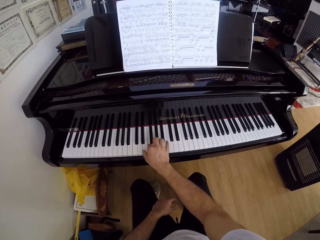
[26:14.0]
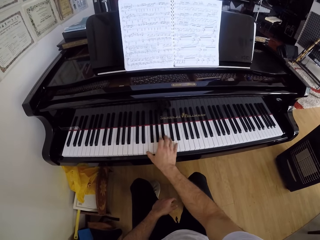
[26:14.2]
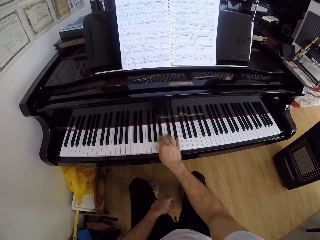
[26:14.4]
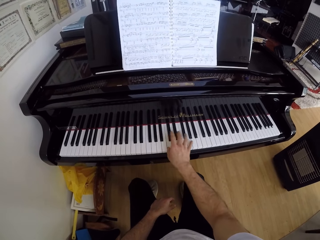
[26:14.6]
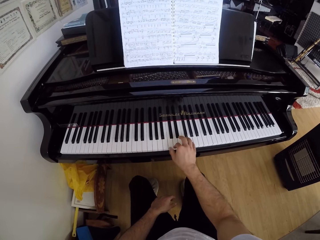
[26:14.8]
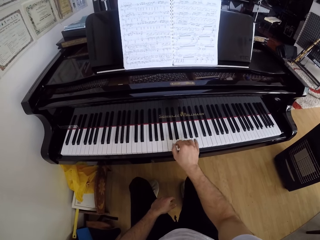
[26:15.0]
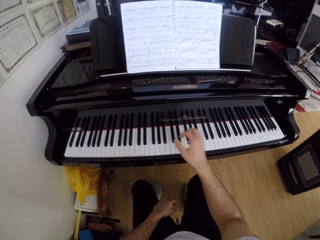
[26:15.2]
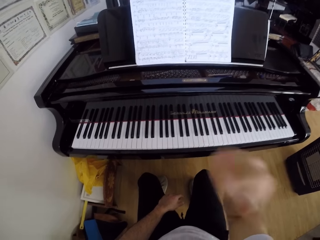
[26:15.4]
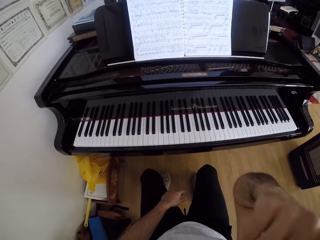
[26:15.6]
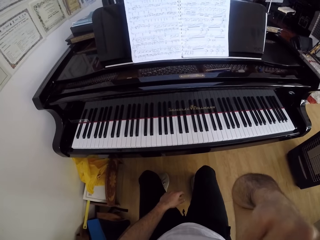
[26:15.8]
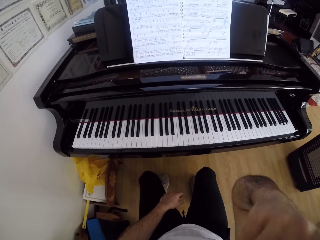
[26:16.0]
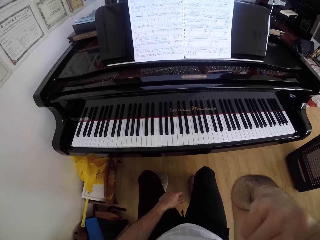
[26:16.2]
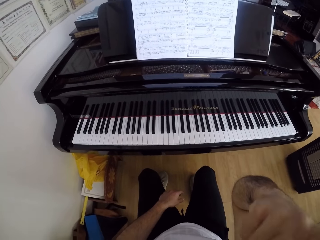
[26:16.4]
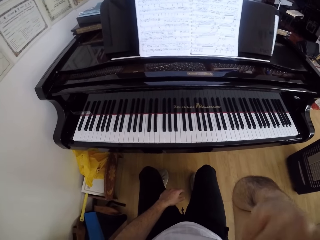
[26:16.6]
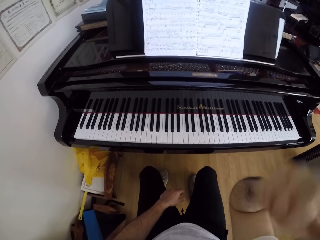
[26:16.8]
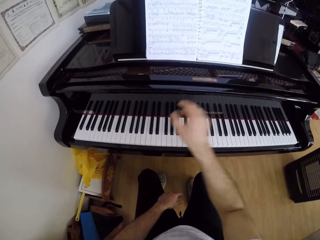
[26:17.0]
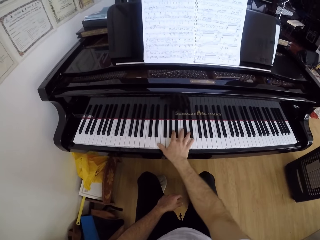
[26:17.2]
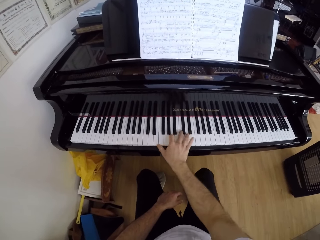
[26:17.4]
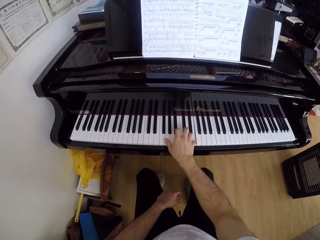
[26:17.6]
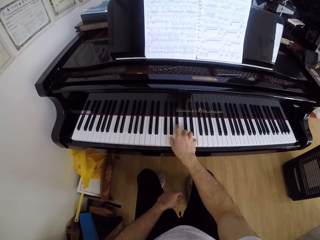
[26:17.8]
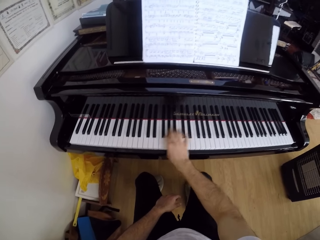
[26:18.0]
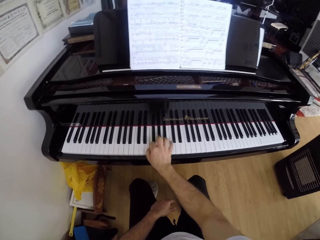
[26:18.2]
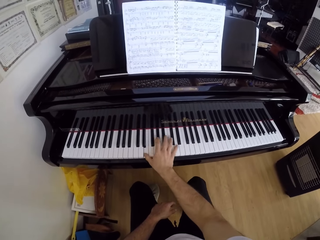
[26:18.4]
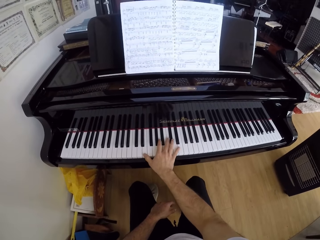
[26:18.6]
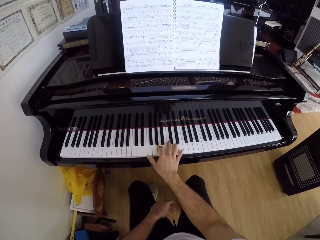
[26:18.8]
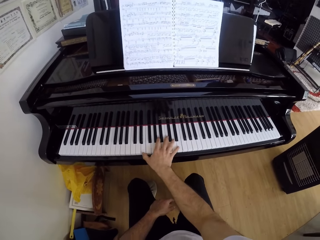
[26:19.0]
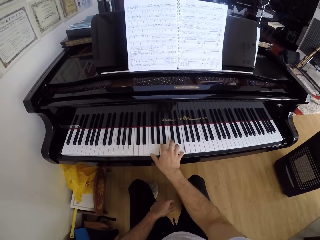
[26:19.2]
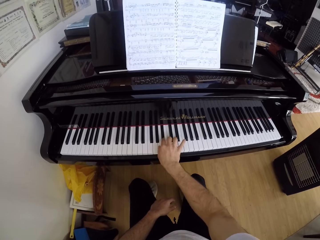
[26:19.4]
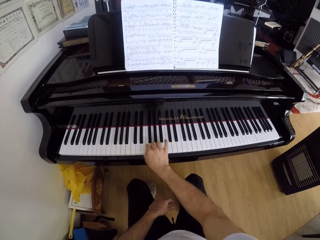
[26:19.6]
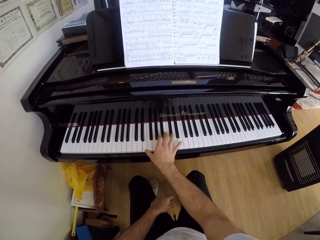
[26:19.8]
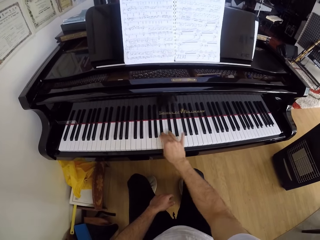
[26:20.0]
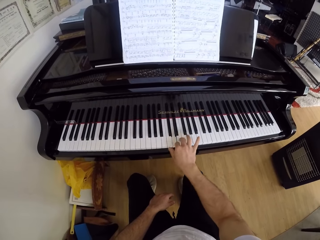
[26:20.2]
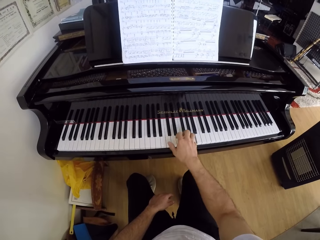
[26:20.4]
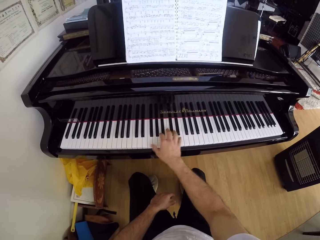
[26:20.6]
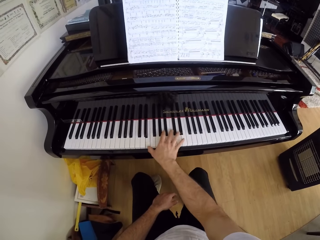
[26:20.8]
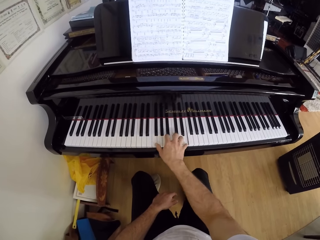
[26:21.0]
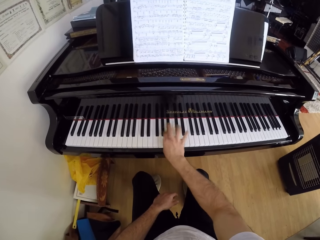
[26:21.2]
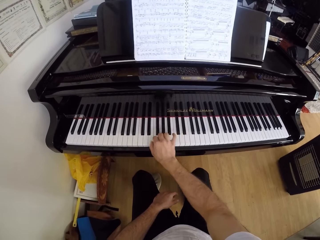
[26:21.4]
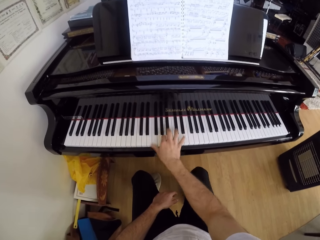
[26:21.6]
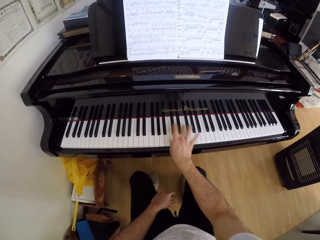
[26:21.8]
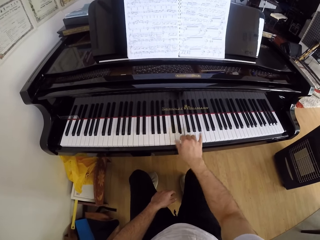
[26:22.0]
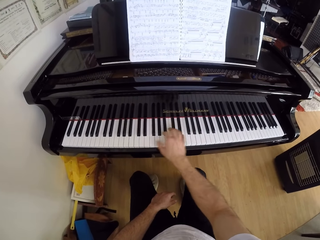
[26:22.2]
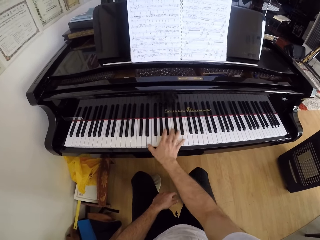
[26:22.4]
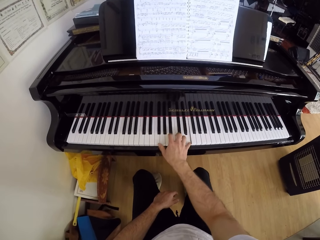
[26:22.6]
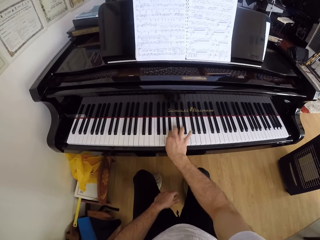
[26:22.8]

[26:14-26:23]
The camera wearer scratches his face with his right hand. He lifts the right hand and adjusts the camera. He plays the piano with his right hand. He moves the right hand.

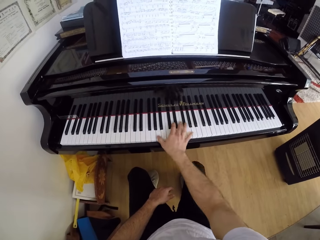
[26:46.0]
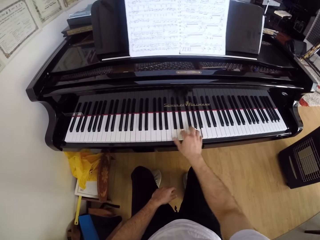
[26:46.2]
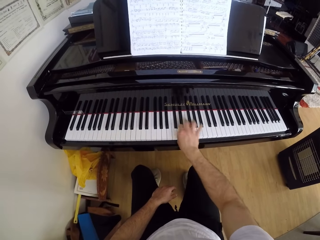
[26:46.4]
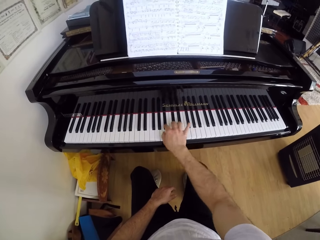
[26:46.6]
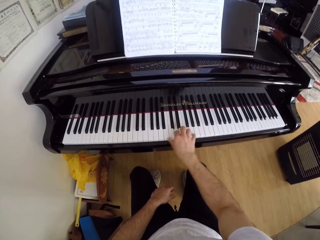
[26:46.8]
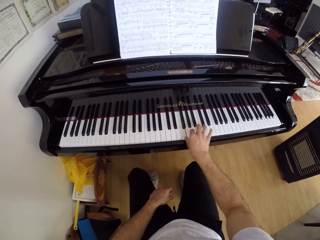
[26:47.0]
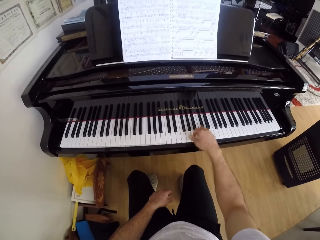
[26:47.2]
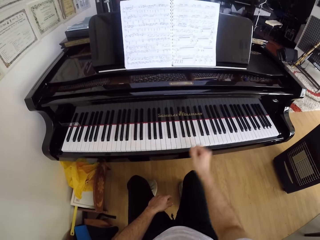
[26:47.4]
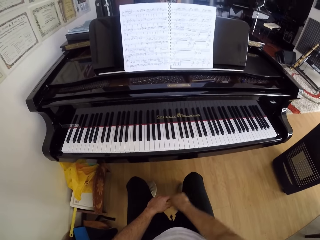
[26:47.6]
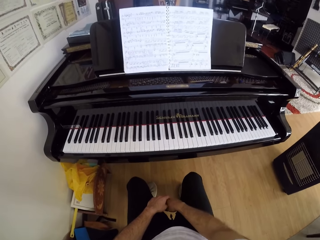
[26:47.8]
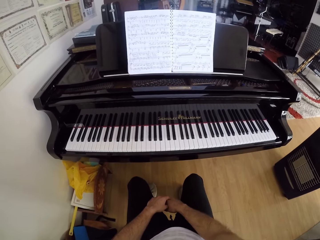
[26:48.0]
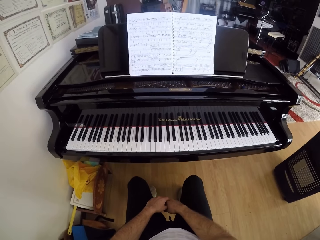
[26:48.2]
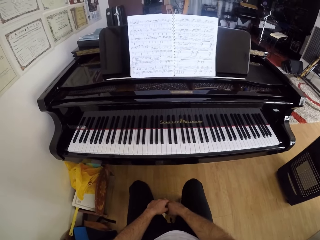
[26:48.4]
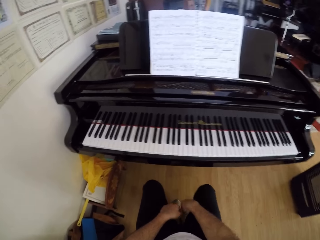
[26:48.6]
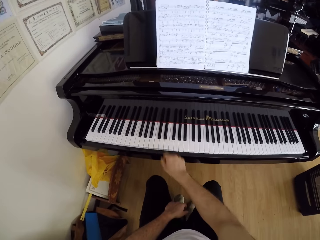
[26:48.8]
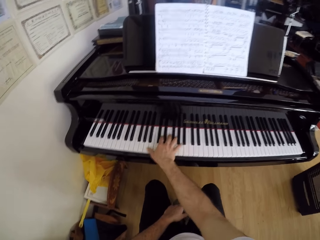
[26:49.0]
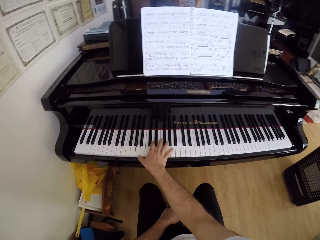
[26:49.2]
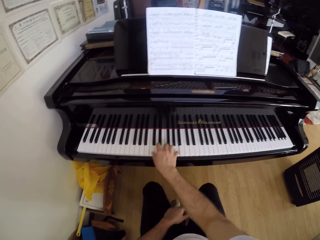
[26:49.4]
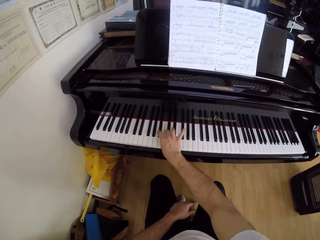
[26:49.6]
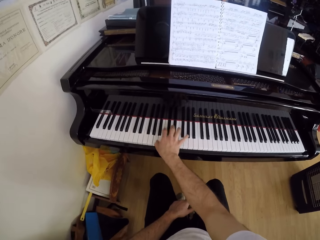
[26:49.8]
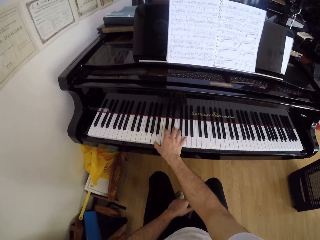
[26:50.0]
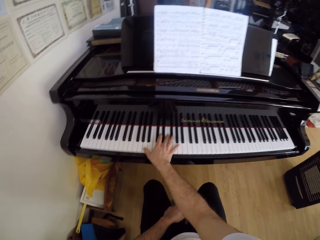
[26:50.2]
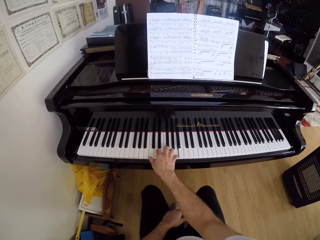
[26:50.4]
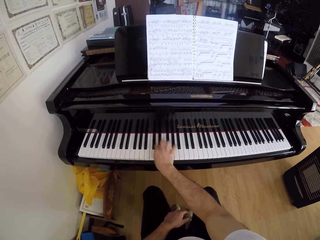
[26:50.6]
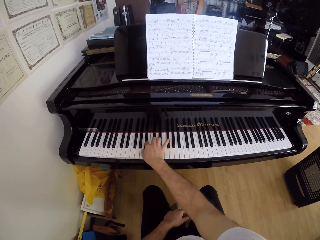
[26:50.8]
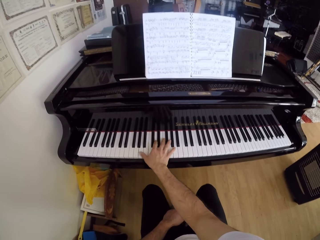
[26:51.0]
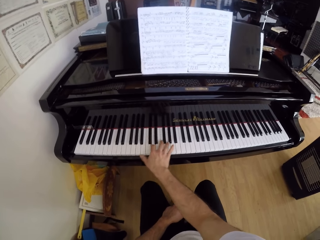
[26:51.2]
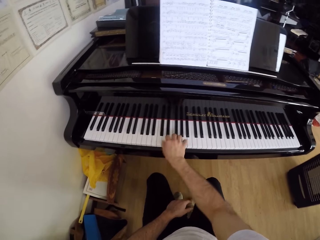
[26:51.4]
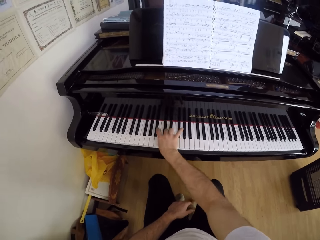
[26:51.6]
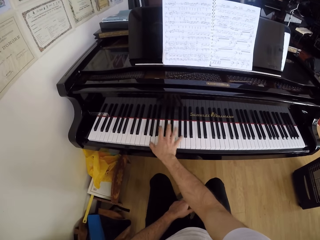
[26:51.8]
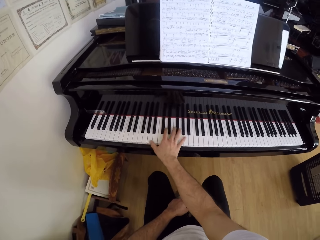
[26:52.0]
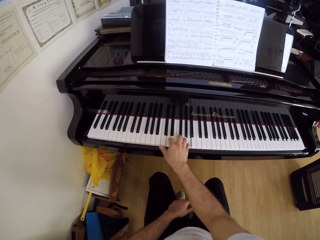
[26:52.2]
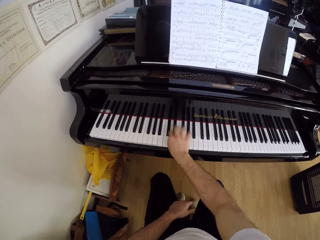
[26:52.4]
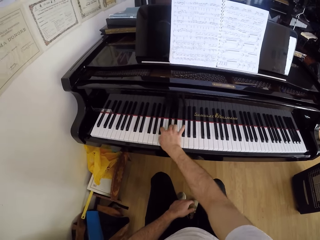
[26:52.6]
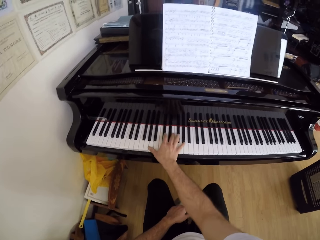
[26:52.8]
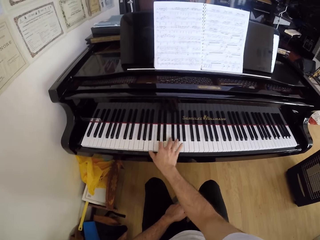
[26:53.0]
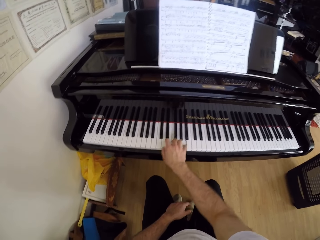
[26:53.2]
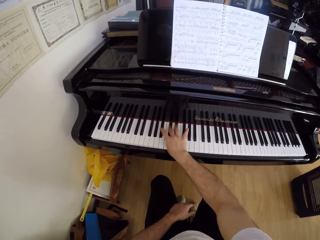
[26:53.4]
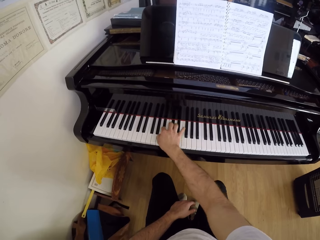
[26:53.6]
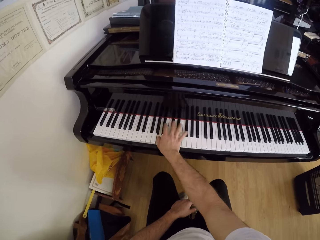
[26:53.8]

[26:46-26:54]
The camera wearer removes the right hand from the piano. He looks at the piano. He plays the piano with his right hand.

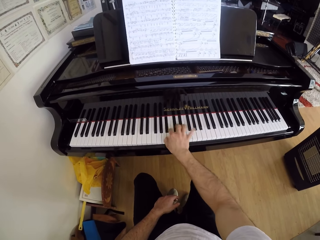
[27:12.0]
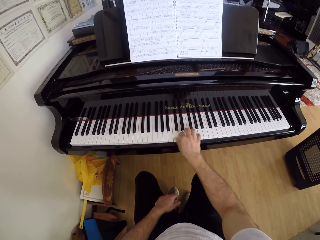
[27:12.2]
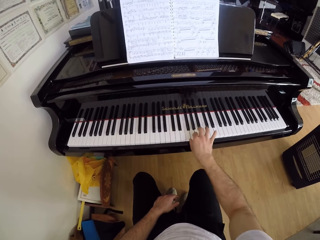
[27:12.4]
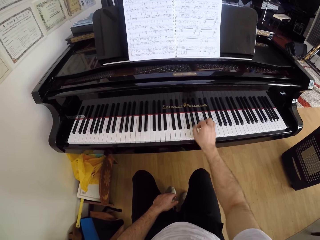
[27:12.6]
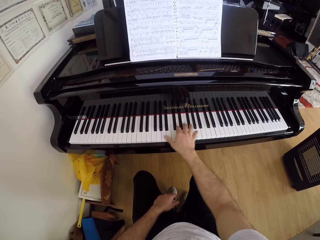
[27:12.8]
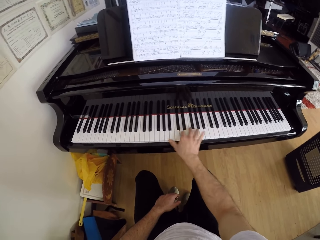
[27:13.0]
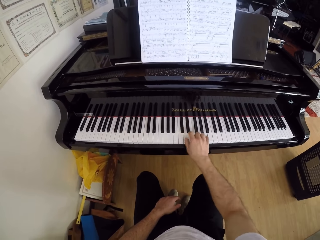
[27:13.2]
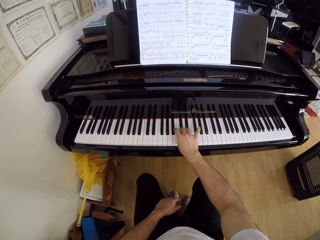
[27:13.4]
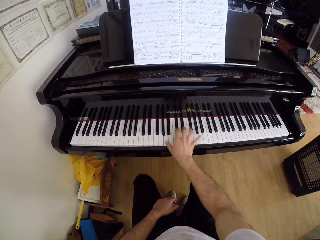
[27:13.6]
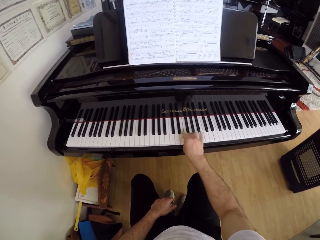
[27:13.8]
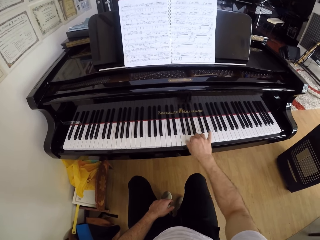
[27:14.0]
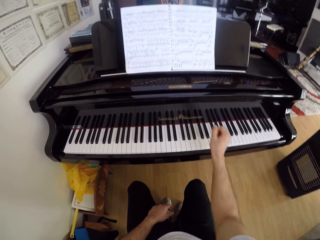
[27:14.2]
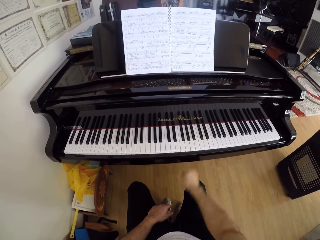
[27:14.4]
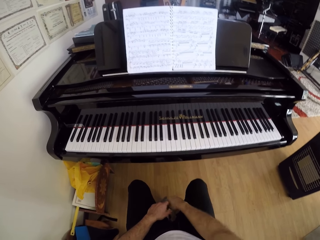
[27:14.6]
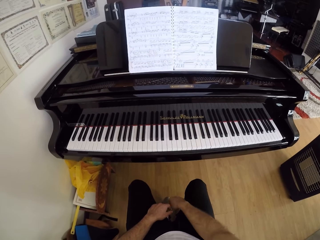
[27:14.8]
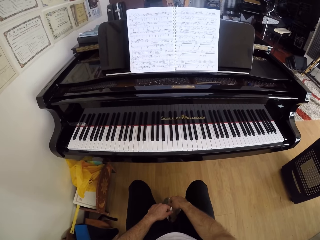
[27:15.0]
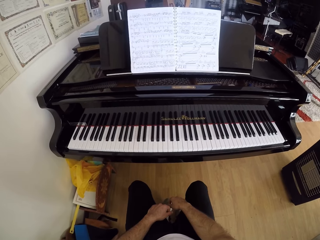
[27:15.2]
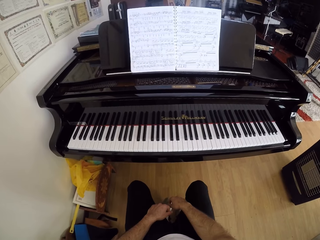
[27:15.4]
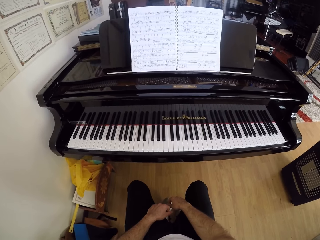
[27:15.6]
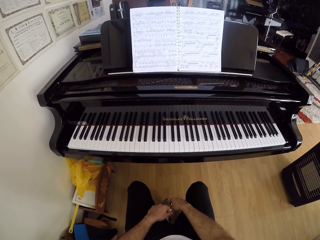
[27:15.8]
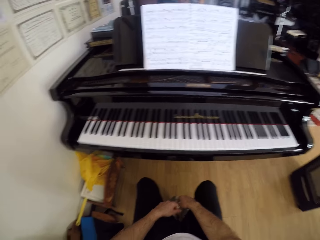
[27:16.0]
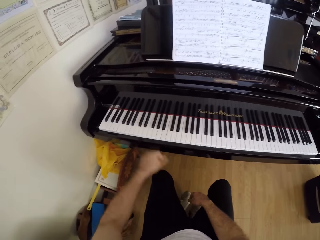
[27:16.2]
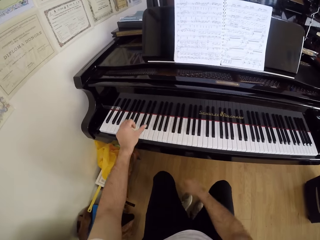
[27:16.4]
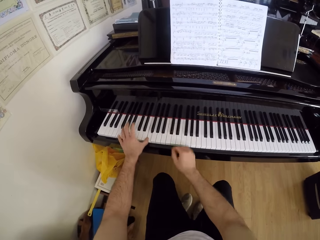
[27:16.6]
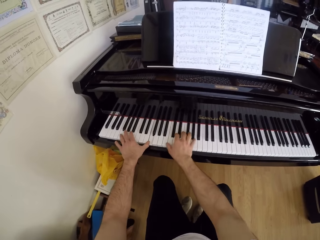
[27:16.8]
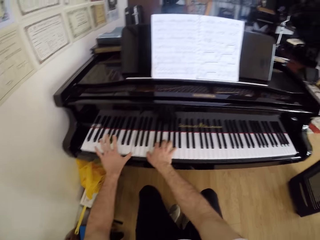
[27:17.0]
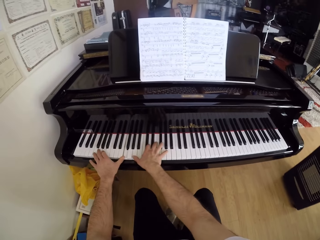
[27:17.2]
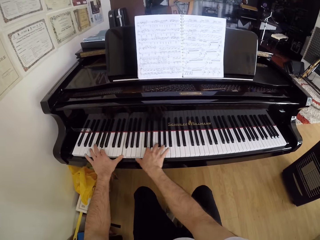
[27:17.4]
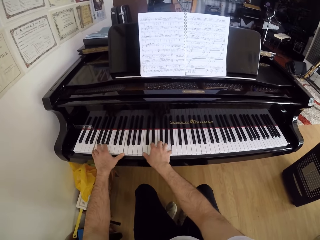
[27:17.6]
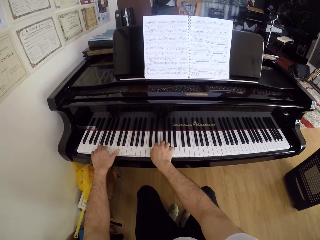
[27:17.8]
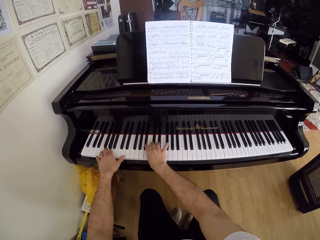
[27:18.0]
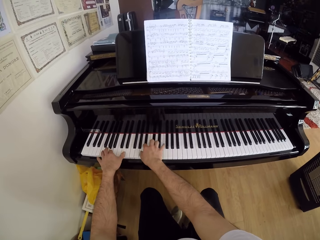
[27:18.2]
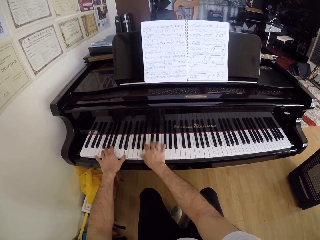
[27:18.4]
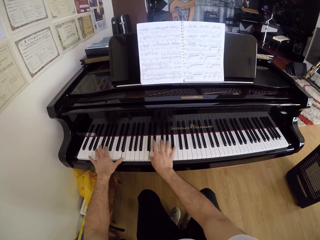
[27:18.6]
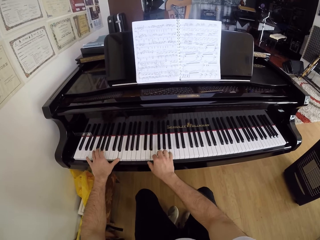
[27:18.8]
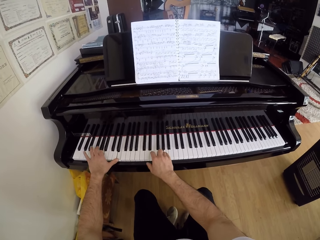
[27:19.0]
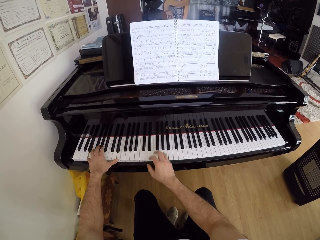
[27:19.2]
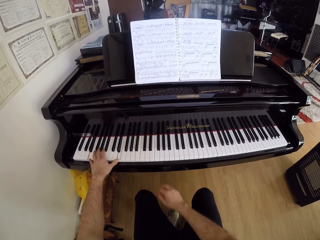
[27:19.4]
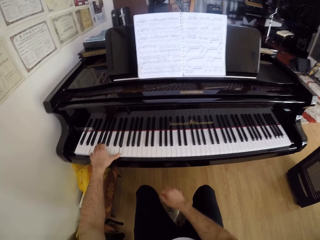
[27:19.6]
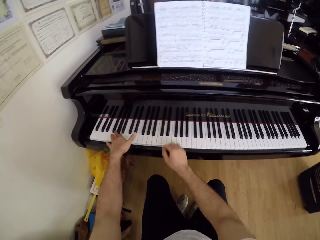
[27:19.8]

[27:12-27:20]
The camera wearer removes his right hand from the piano. He looks at the piano and puts his hand down. He plays the piano with his hands. He lifts his hand.
